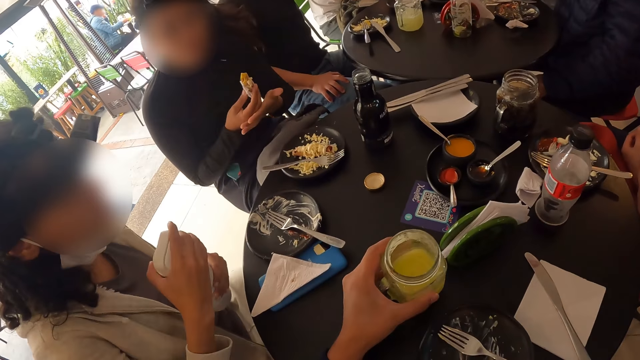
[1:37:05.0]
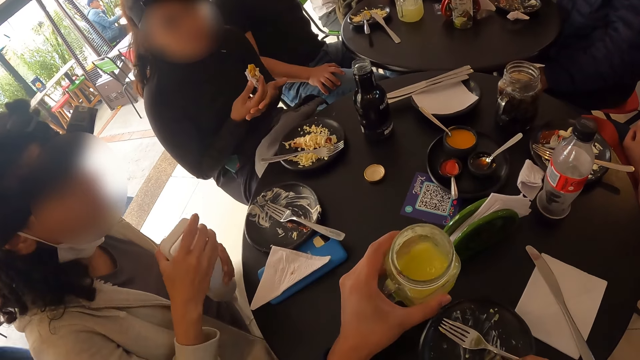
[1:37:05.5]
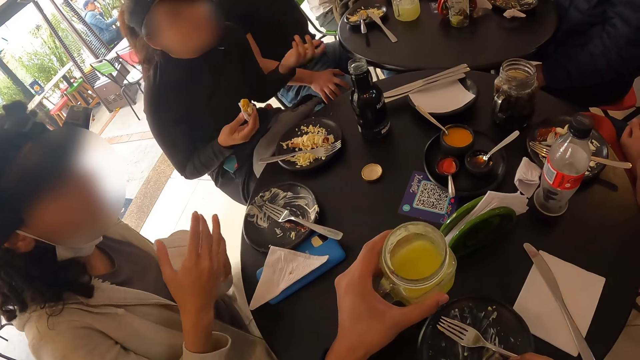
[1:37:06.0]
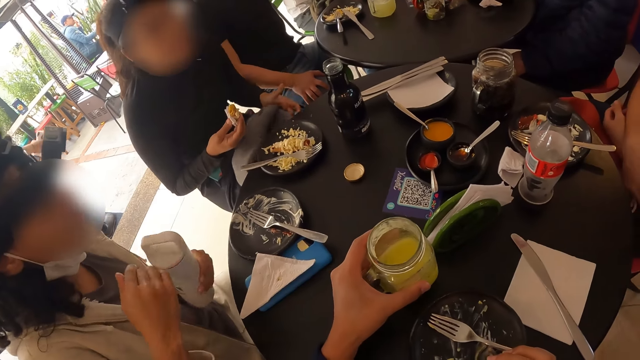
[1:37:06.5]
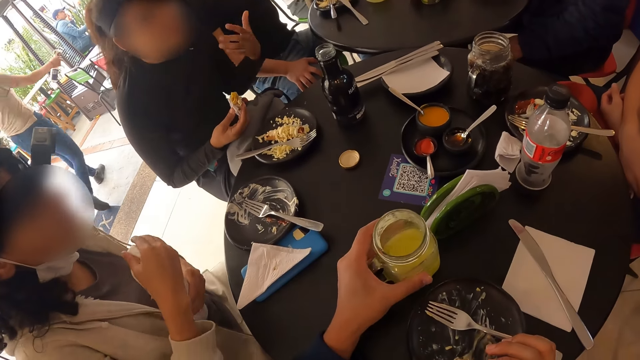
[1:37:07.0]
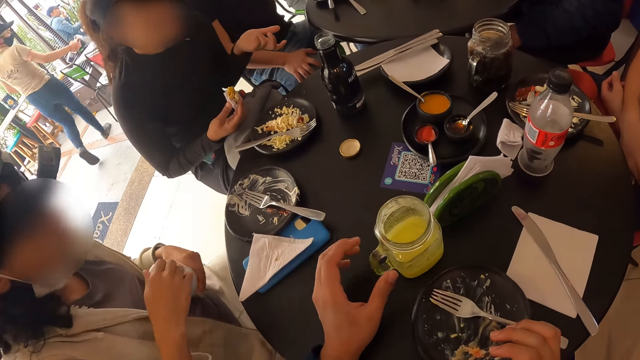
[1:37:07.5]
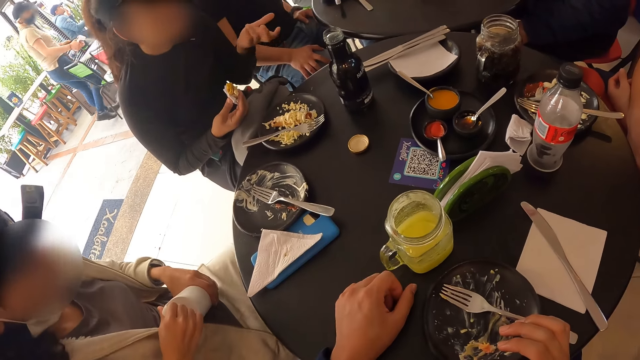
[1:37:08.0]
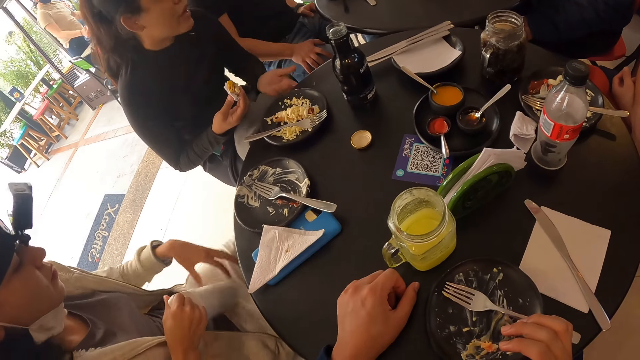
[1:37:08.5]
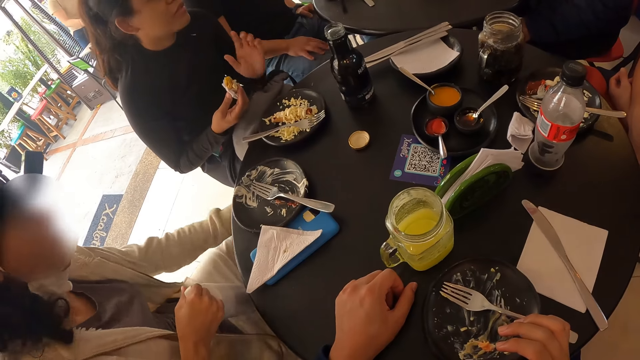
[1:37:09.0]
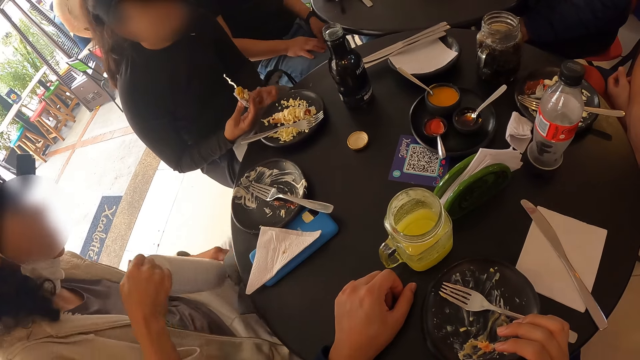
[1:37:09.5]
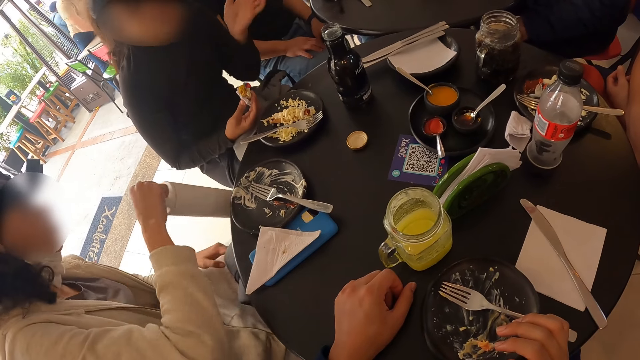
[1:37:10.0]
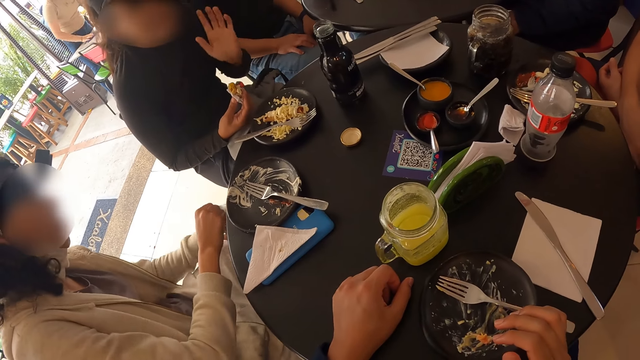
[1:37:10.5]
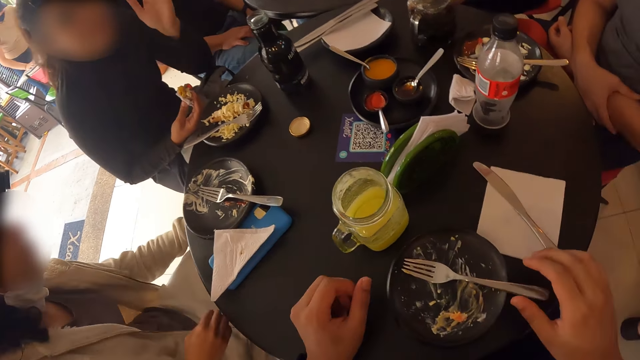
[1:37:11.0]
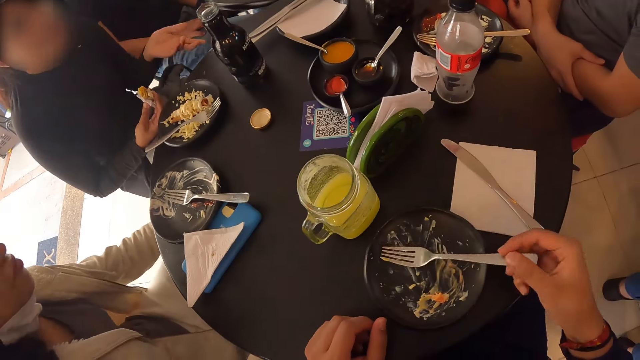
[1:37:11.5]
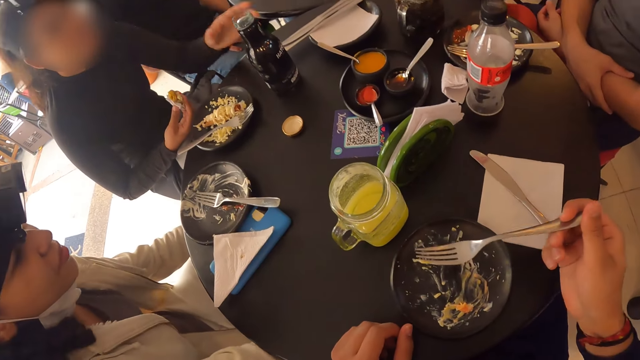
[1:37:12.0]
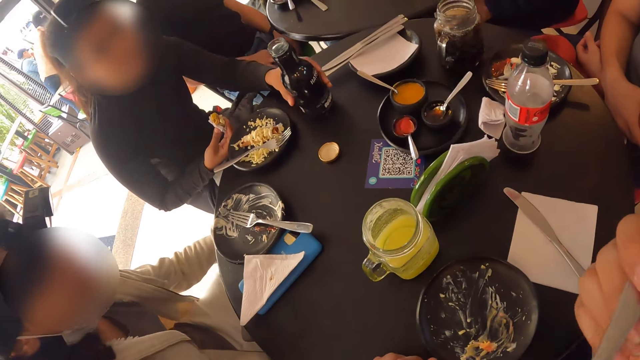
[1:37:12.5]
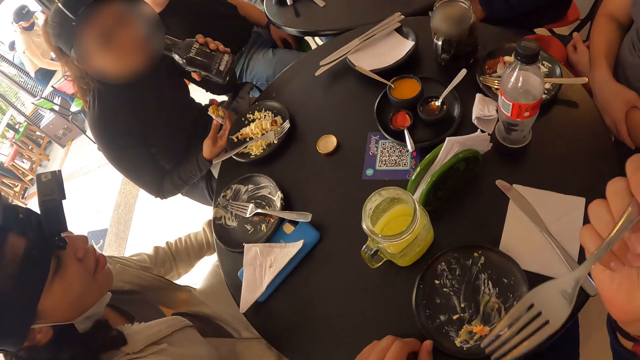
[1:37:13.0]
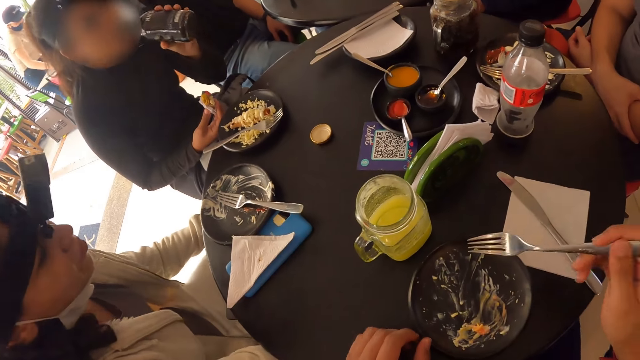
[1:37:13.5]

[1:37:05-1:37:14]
The camera wearer shakes the jar and places the jar on the table. A woman holds the bottle with her right hand and holds a bag with her left hand. The camera wearer picks up the fork in the plate on the table with his right hand. He holds the fork and puts the fork in his right hand into his mouth. Another woman drinks milk from the bottle on the table with her left hand. The camera wearer does something.

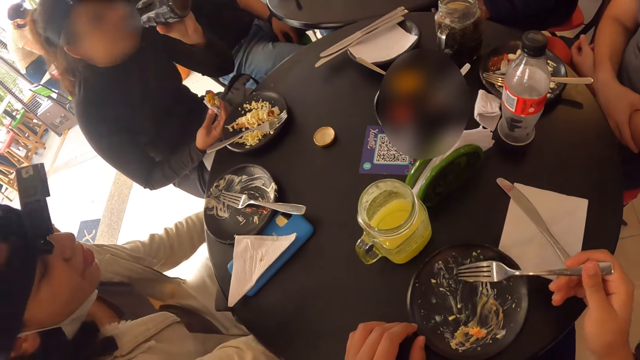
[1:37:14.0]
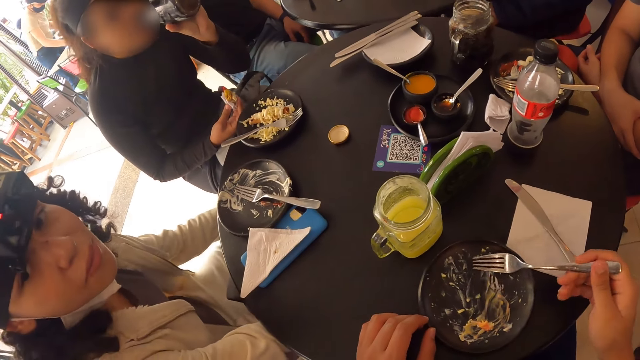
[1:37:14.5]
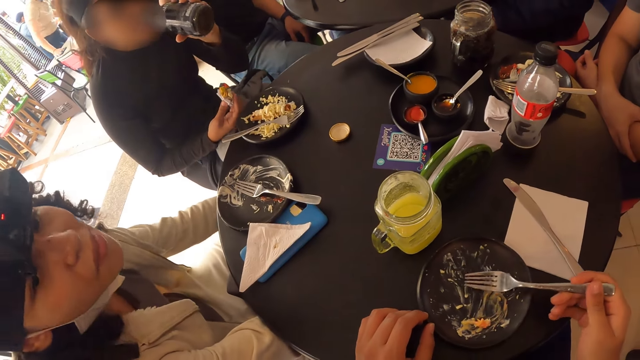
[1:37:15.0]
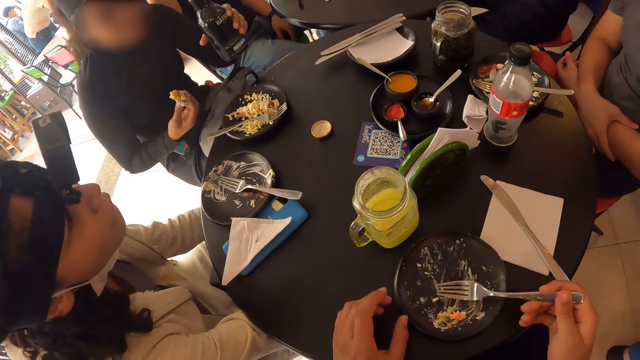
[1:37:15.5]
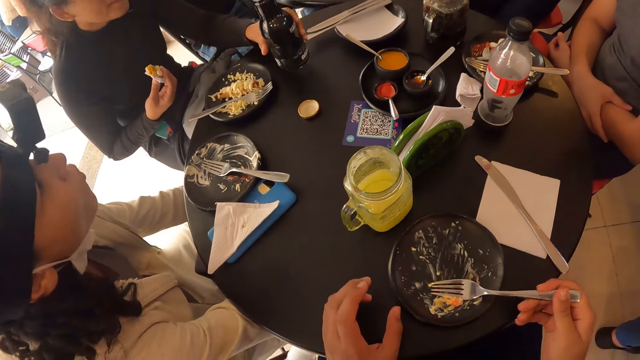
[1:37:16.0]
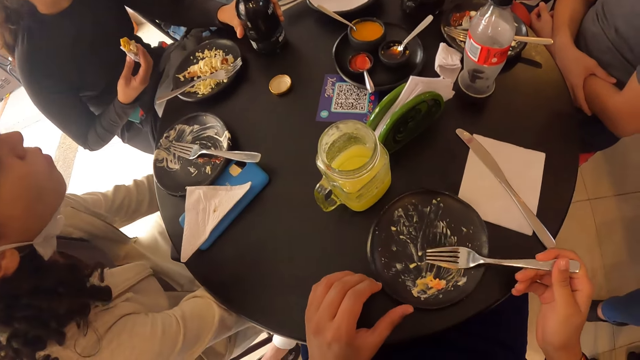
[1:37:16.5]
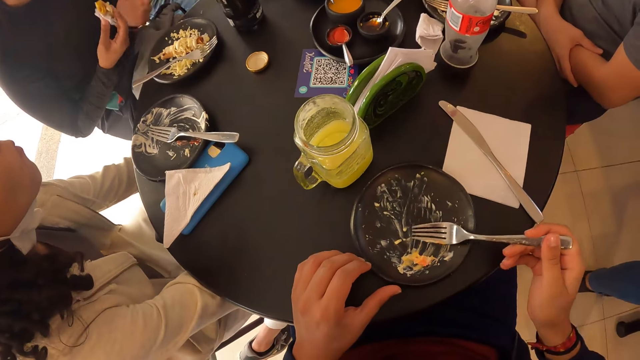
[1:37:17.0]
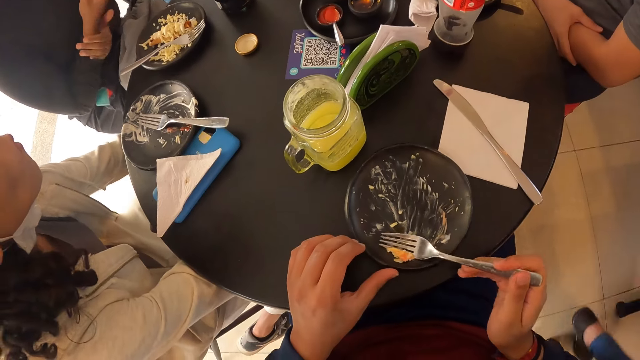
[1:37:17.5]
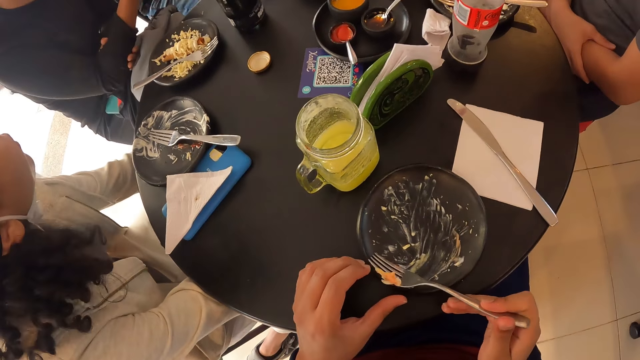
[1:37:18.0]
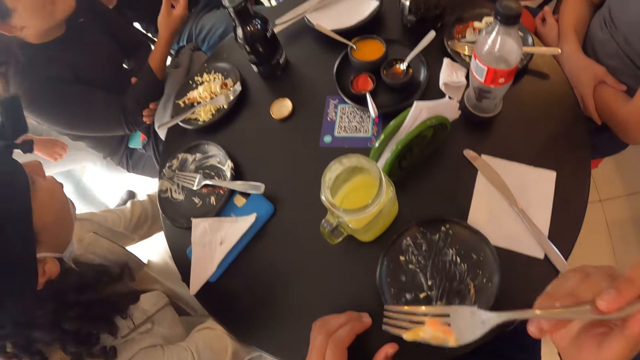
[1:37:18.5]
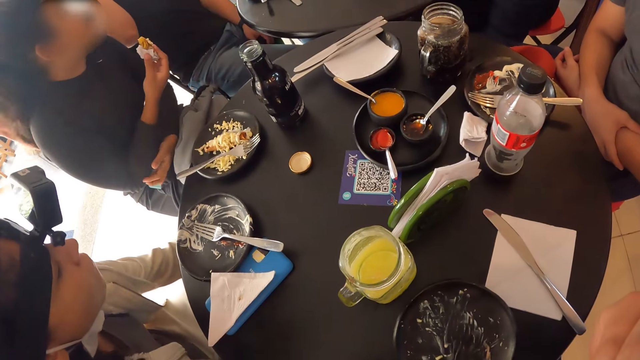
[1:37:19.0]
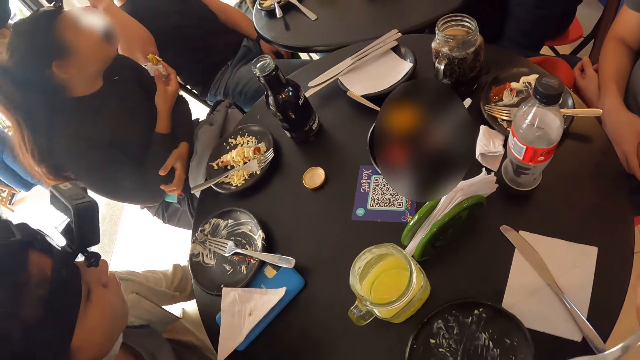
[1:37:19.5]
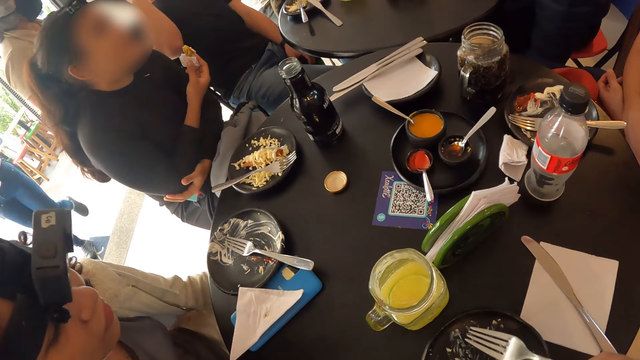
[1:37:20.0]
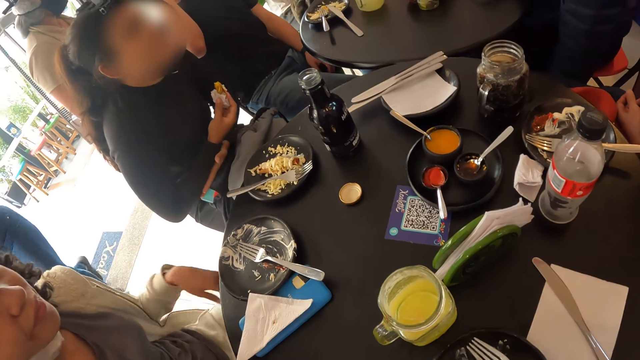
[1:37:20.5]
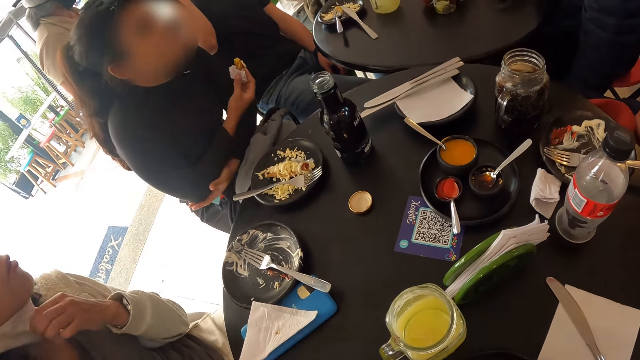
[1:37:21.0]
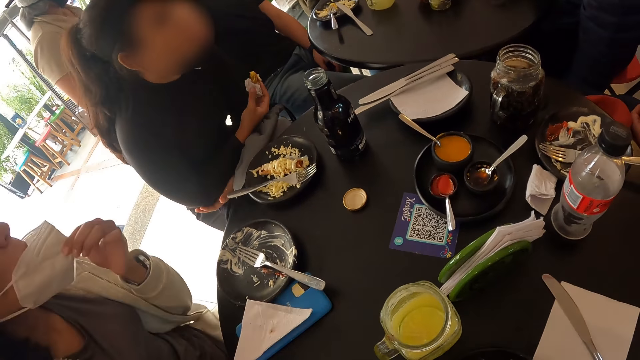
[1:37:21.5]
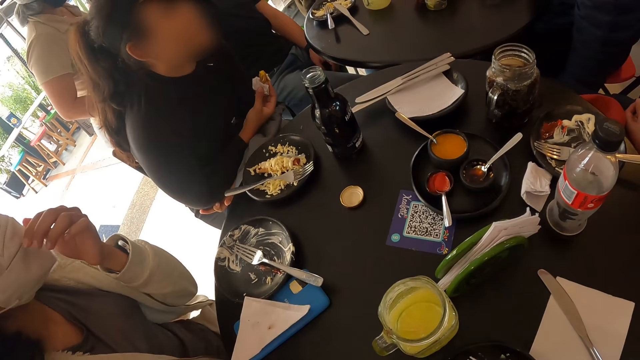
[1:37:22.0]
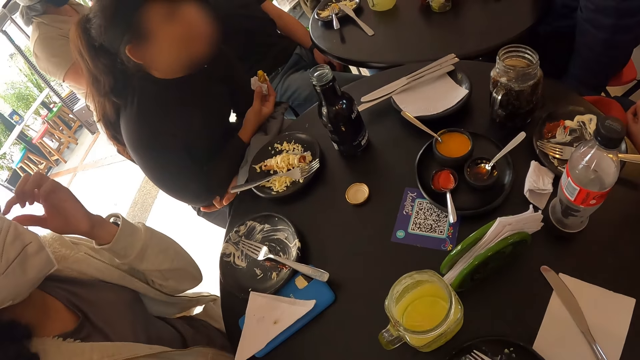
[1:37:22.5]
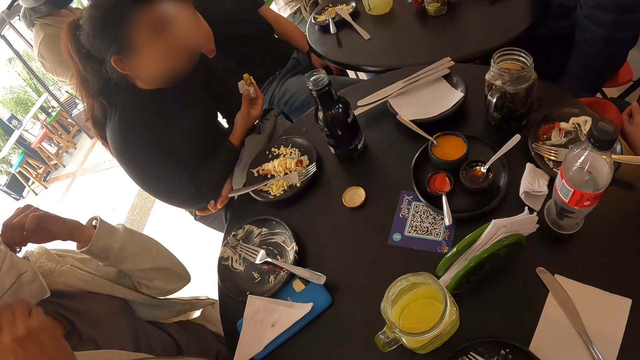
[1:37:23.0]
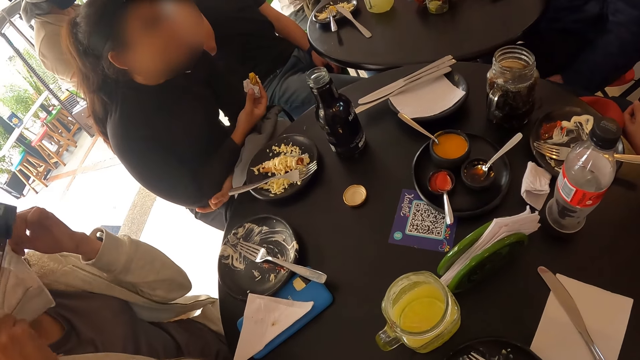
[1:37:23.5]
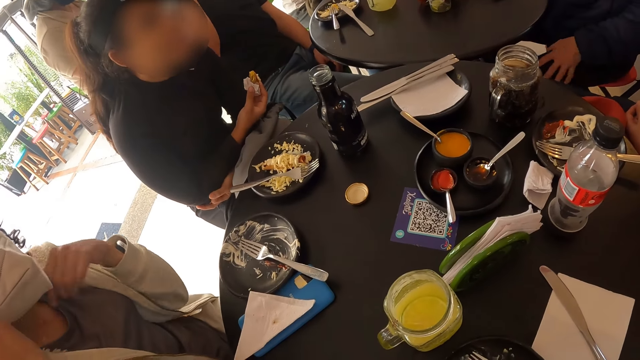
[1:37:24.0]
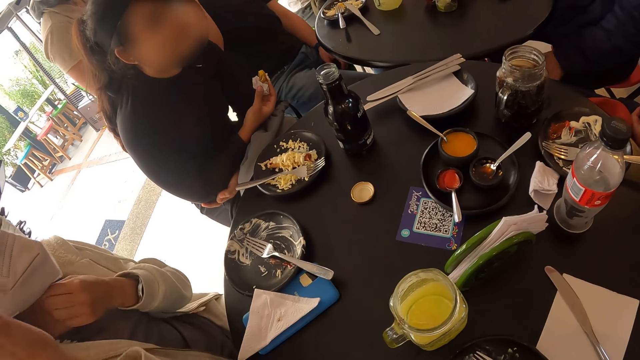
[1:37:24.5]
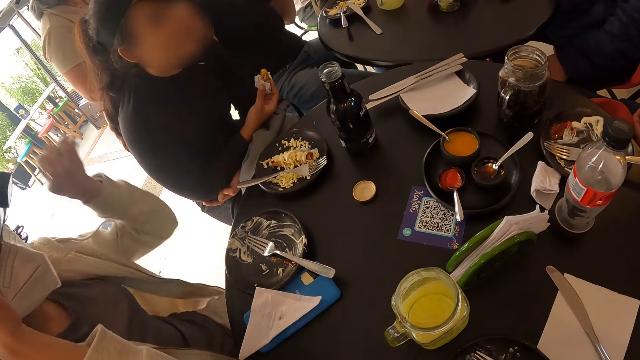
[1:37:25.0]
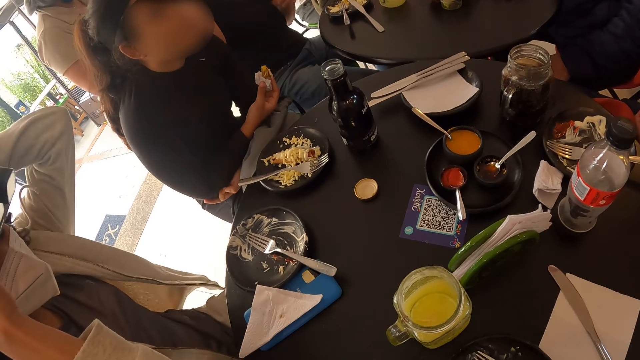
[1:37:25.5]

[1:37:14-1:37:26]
The camera wearer scrapes the salad in the plate on the table with his right hand. He collects food with the fork. A woman drops the bottle from her left hand to the table. The camera wearer eats the salad from the plate on the table with the fork in his right hand. Another woman adjusts a facemask on her face with her left hand. She puts on the facemask. She adjusts the facemask on her face with both hands.
